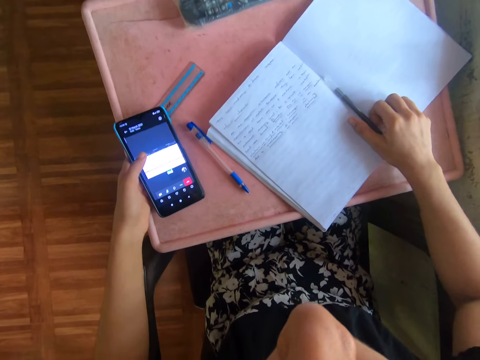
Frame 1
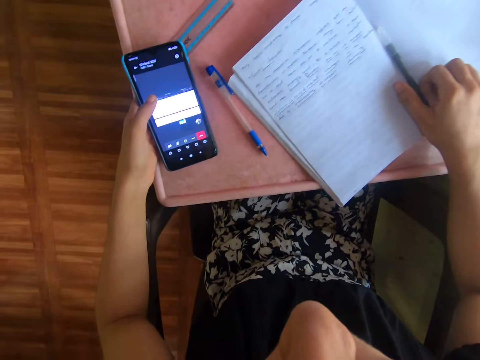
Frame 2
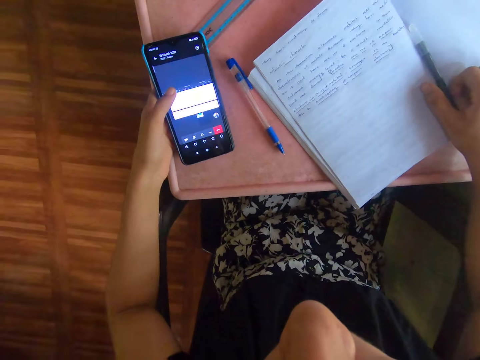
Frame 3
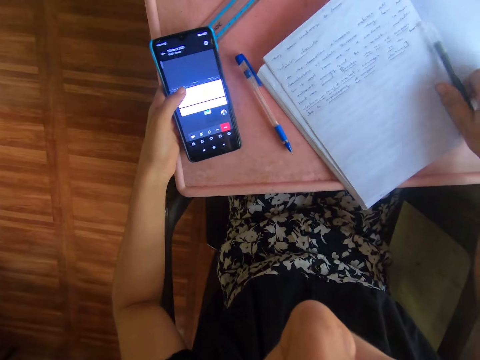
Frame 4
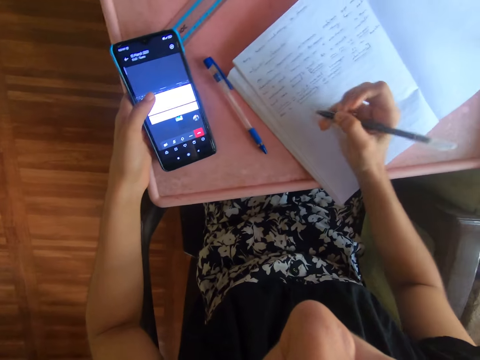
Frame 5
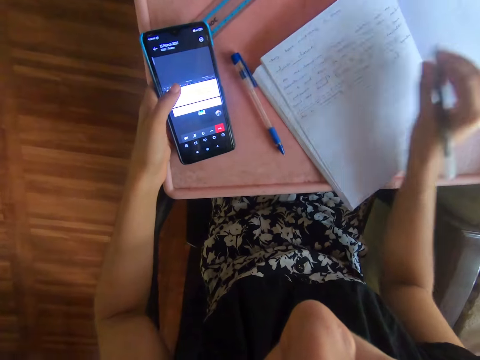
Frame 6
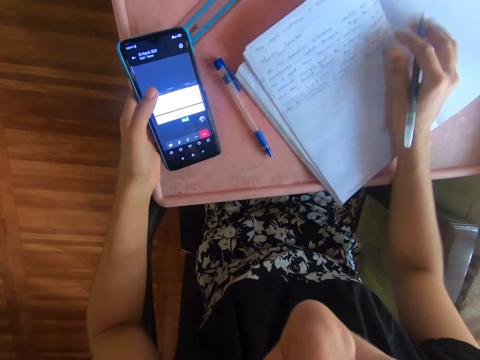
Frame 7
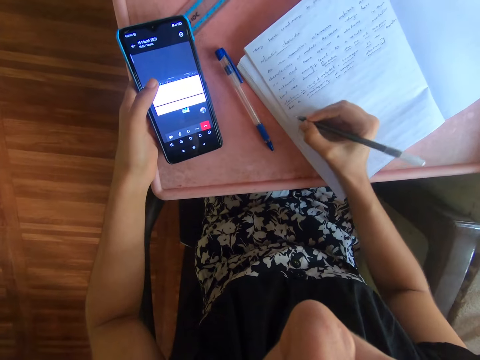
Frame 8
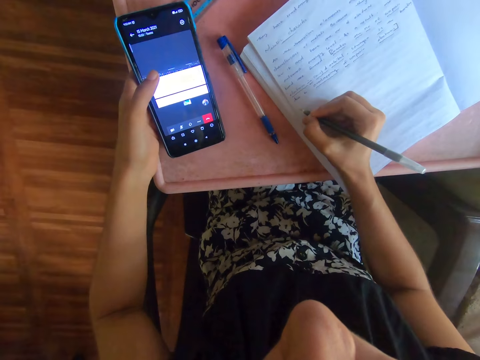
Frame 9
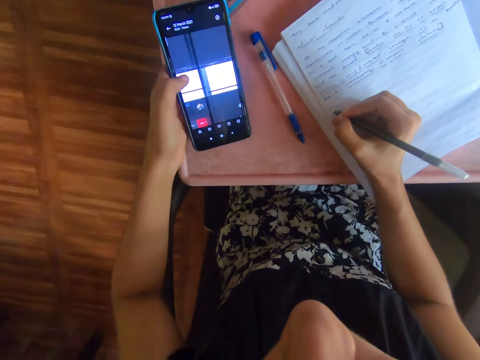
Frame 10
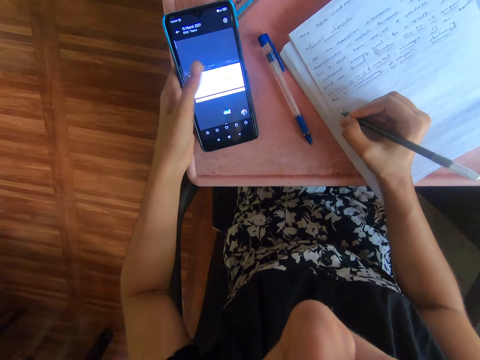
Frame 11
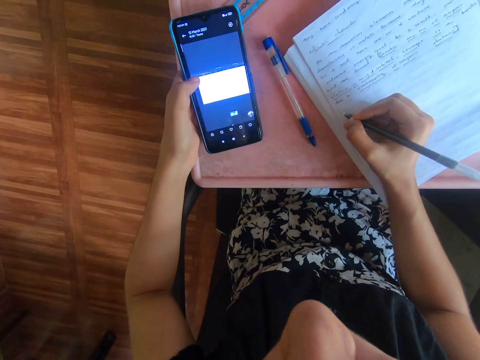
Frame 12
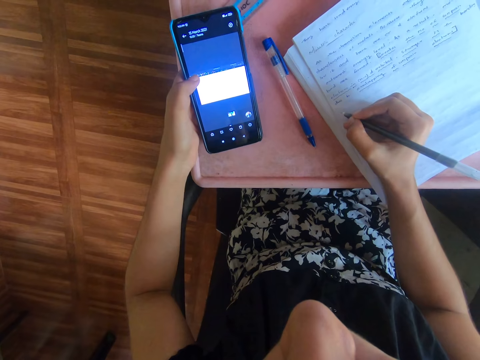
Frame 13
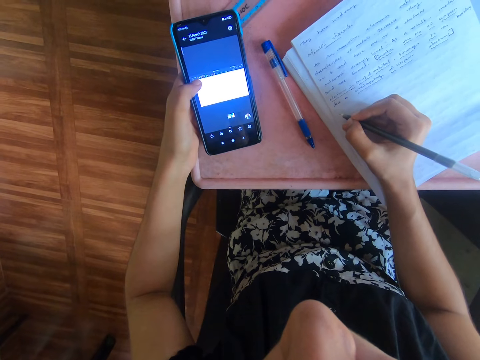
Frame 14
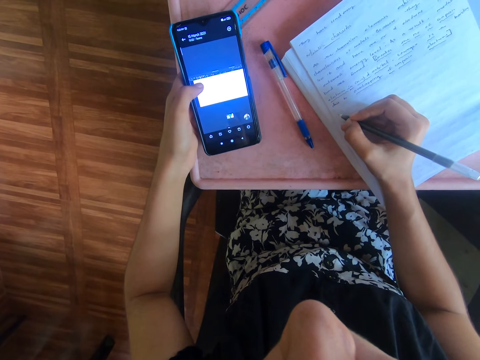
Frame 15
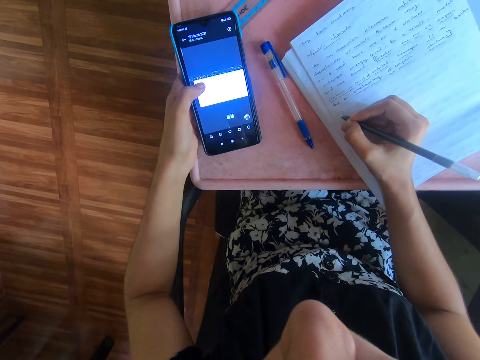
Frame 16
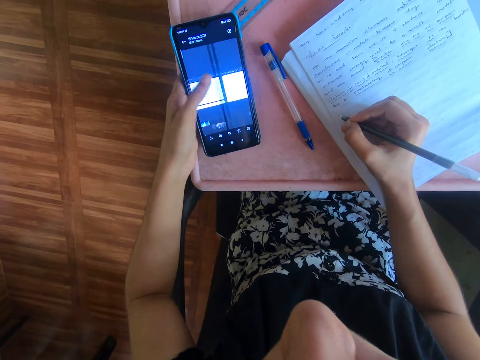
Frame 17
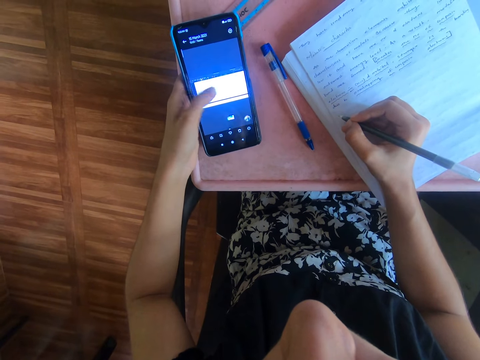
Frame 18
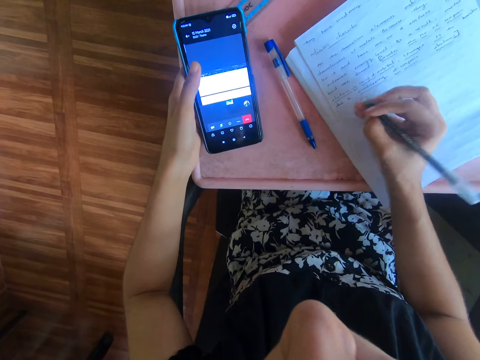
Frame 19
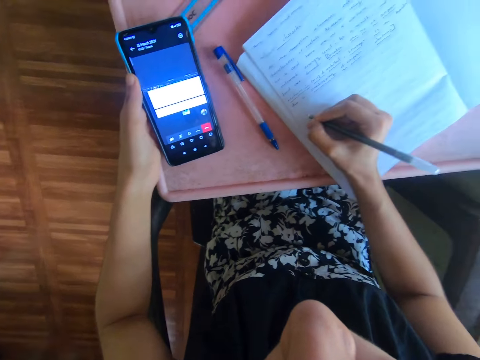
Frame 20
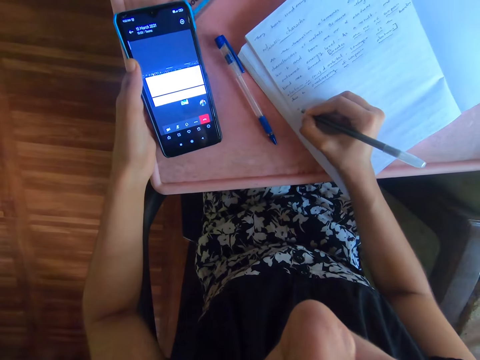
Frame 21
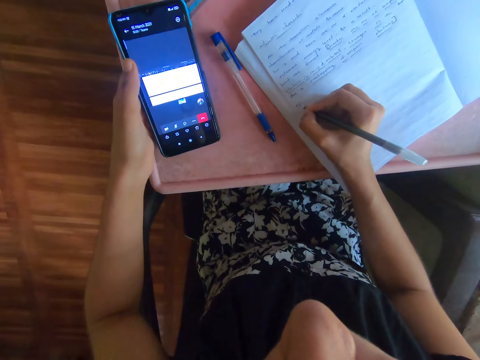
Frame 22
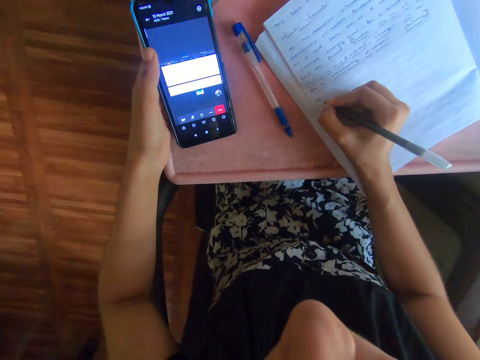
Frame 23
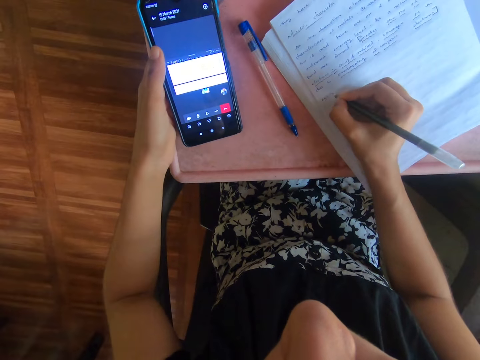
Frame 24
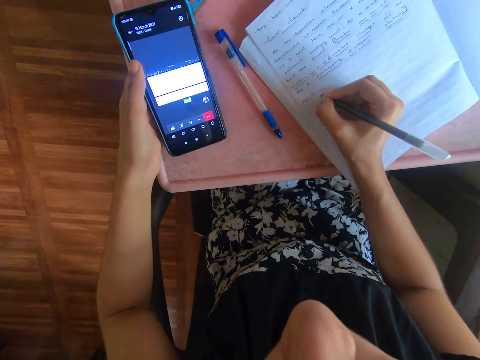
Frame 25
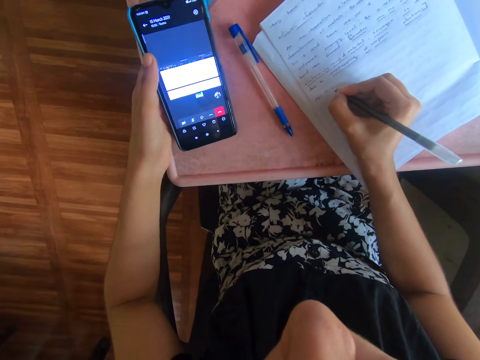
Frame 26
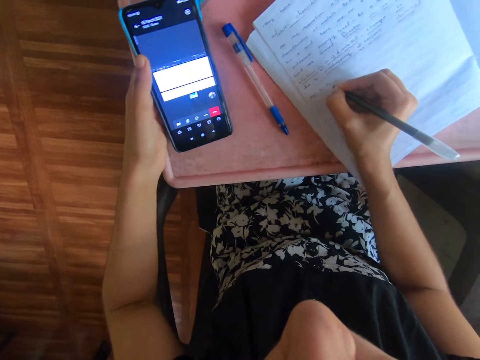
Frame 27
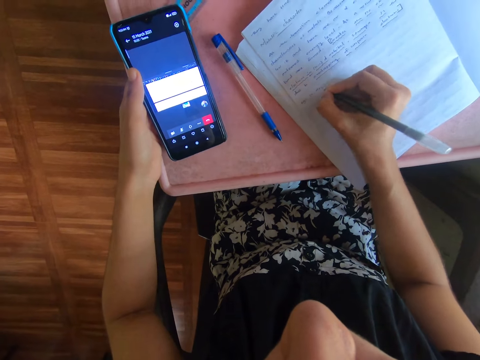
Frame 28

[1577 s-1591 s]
The camera wearer picks up the pen from the book with her right hand. She writes in the book with the pen in her right hand. She operates the phone with her left hand. She writes in the book with the pen in her right hand.

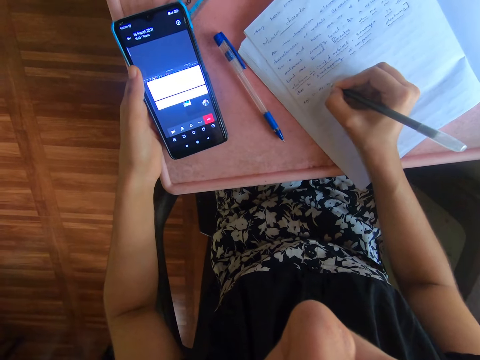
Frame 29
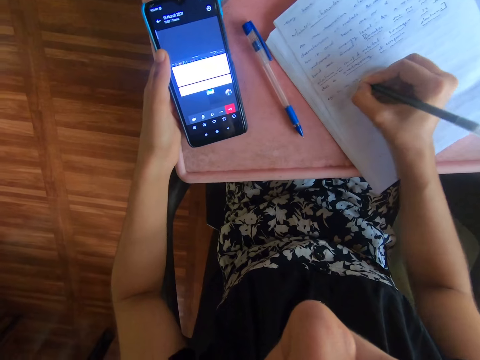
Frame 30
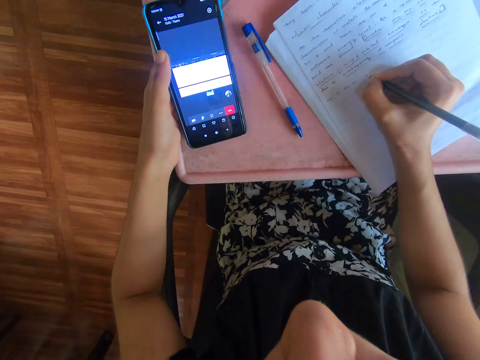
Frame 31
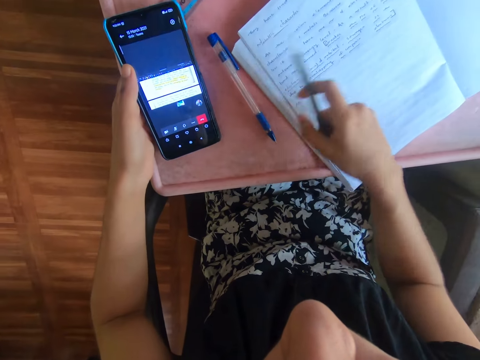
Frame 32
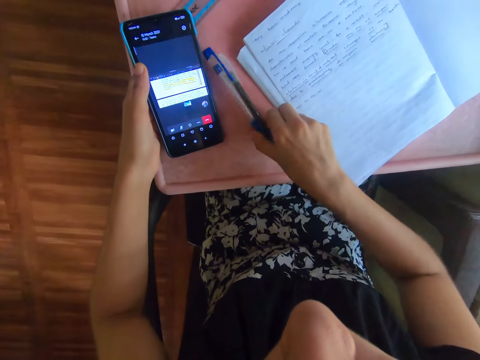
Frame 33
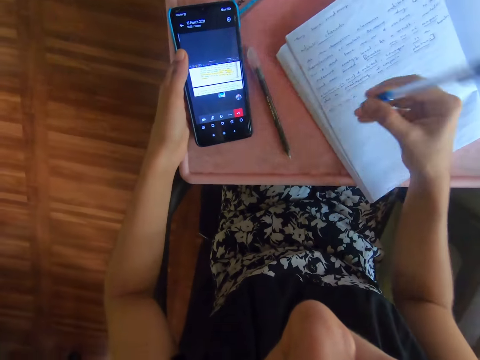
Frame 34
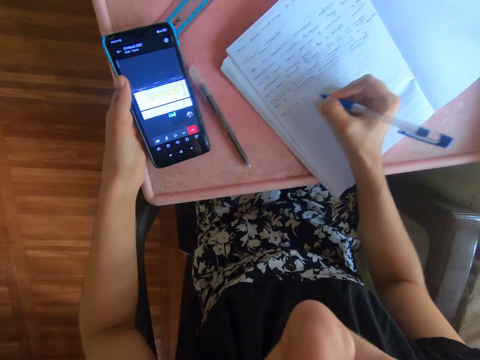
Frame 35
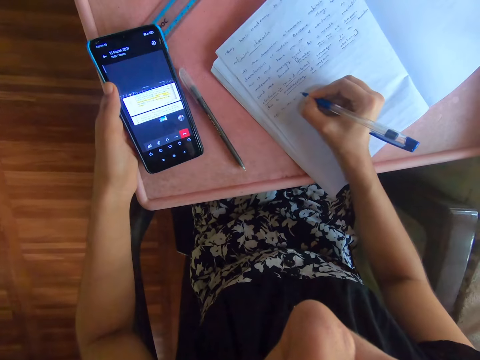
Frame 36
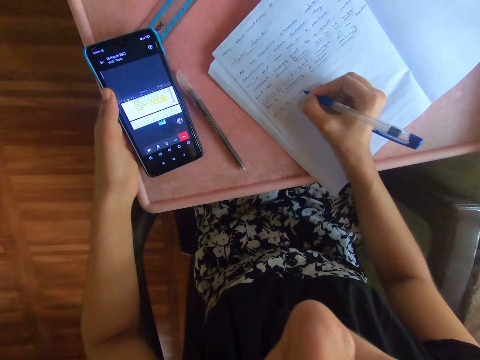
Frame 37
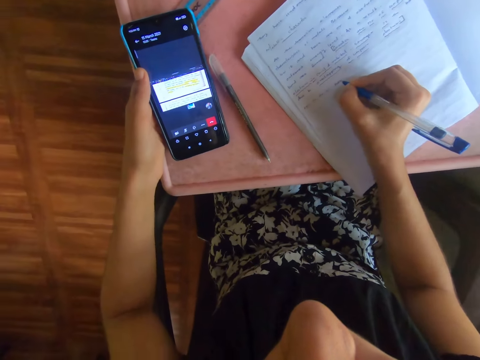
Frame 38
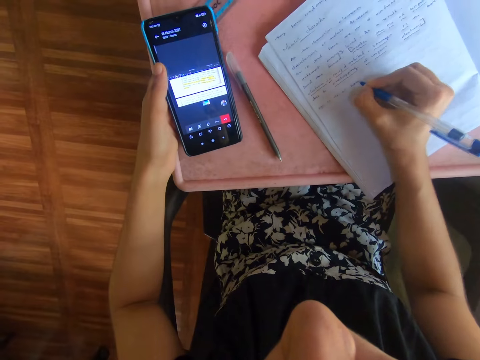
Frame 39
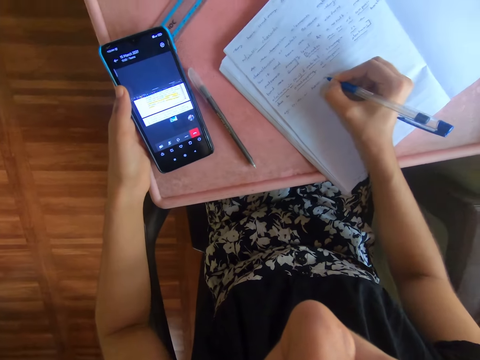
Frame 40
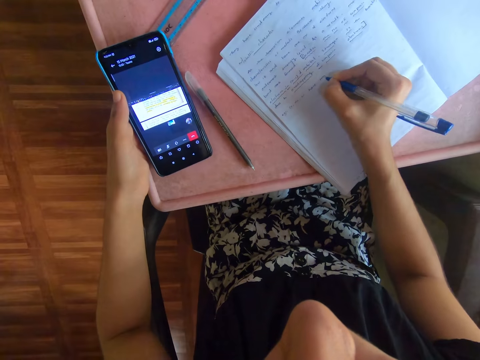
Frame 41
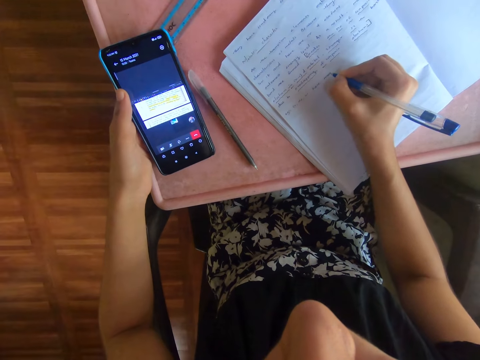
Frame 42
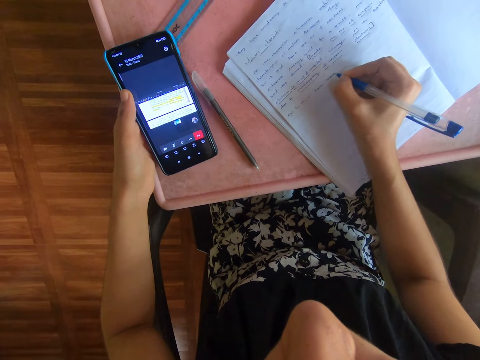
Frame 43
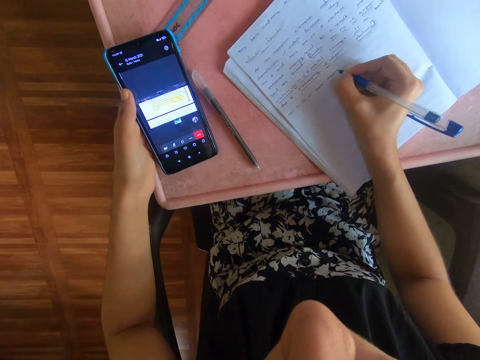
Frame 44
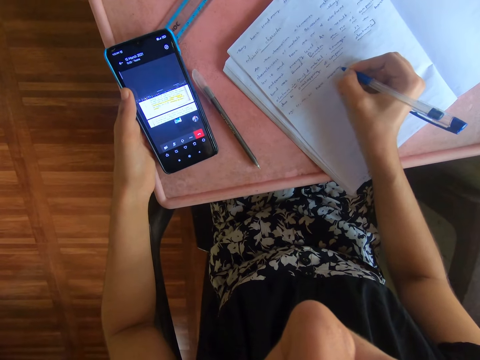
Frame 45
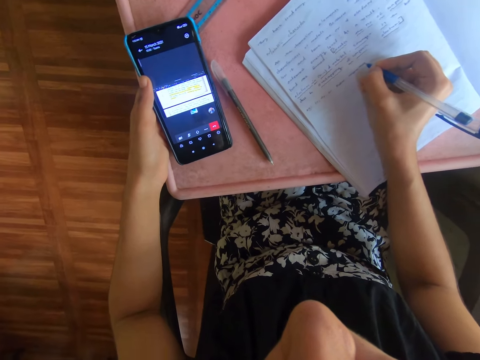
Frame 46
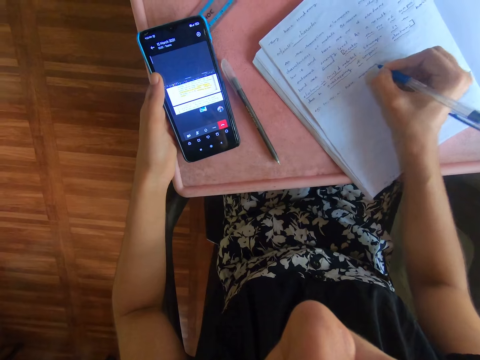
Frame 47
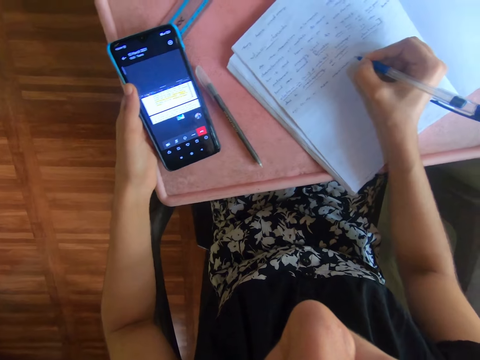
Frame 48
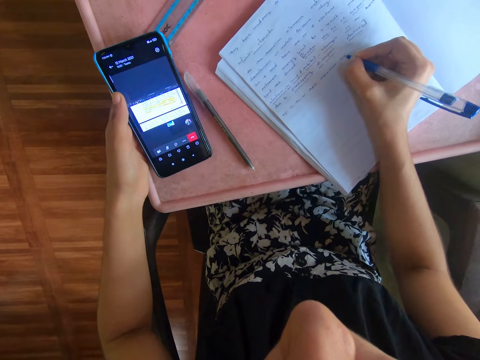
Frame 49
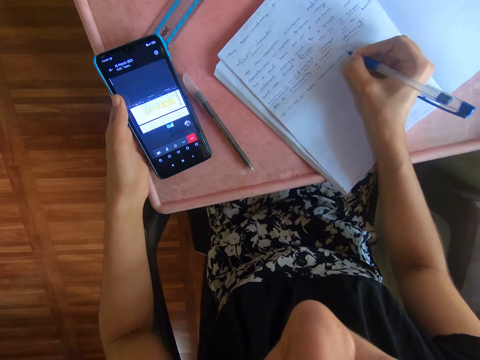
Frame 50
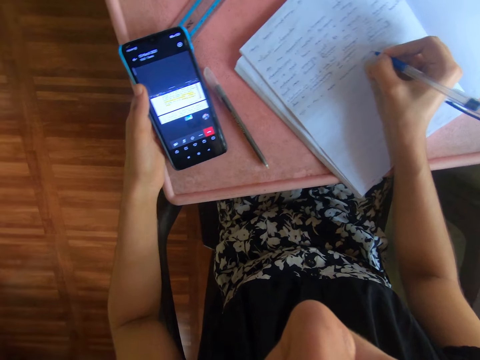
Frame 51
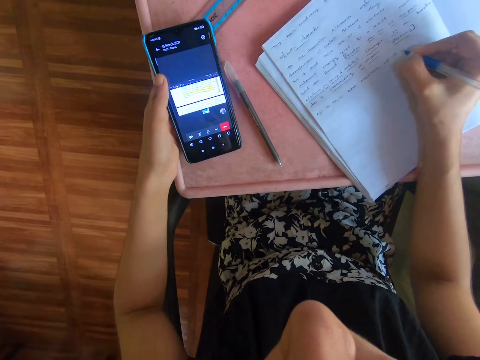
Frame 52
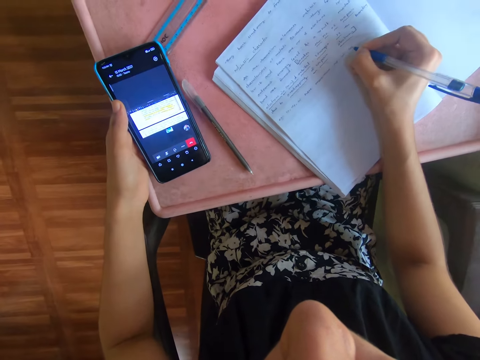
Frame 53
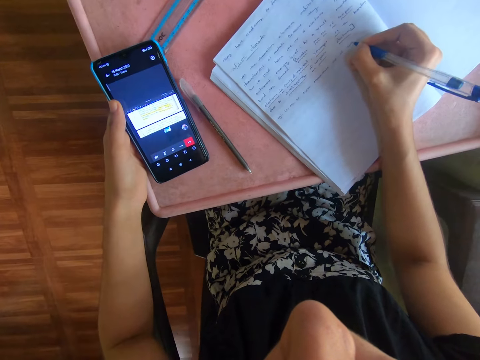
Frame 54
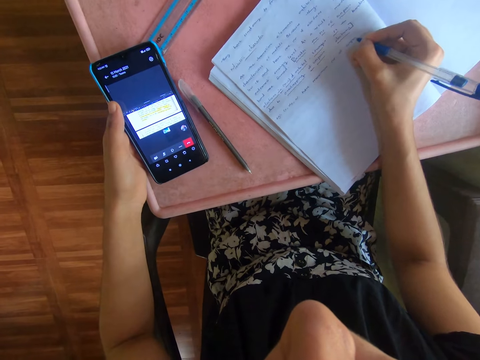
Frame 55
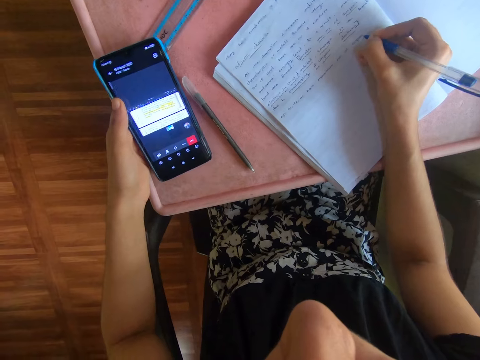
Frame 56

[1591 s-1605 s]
The camera wearer drops the pen on the table with her right hand. She picks up the pen from the table with her right hand. She writes in the book with the pen in her right hand.
